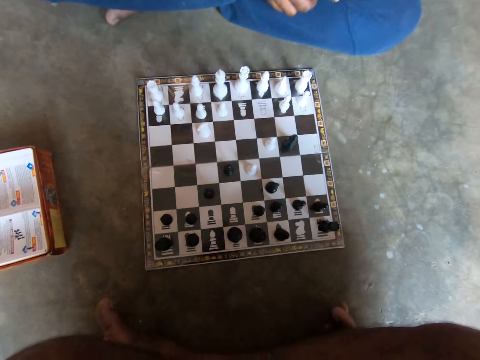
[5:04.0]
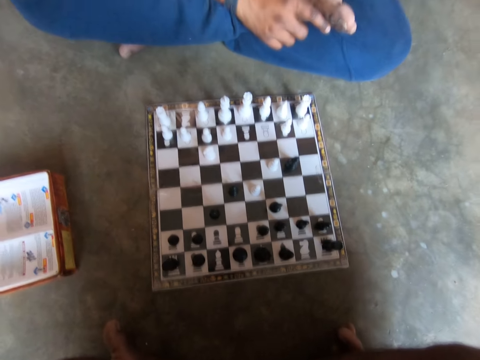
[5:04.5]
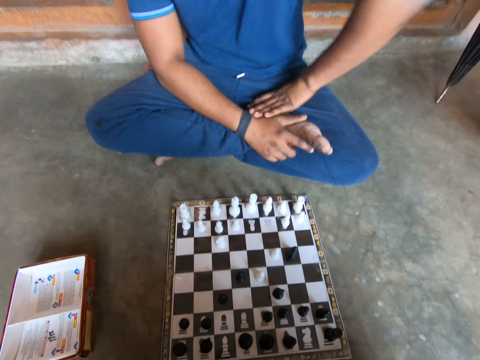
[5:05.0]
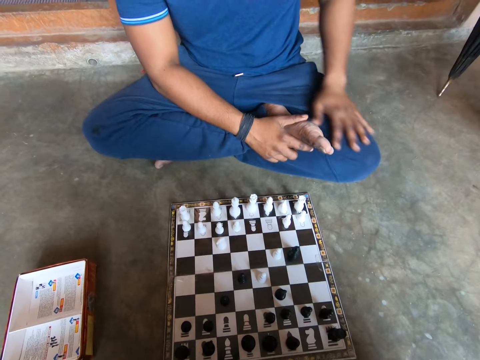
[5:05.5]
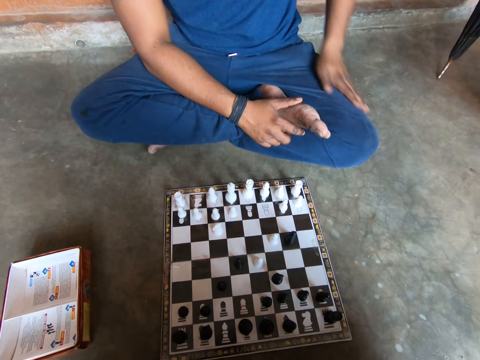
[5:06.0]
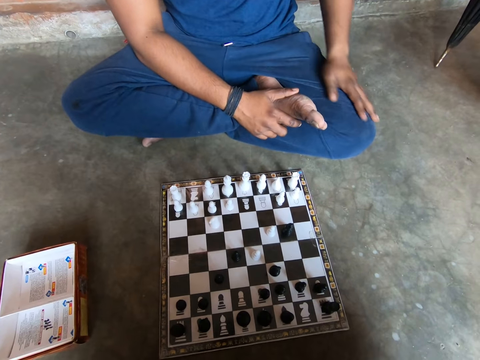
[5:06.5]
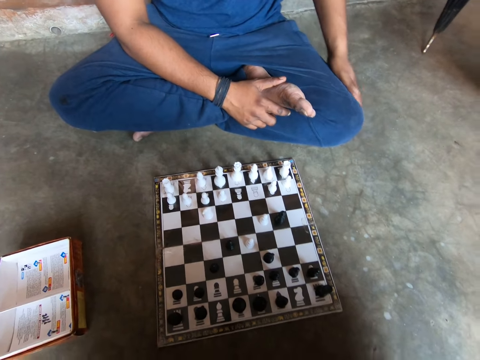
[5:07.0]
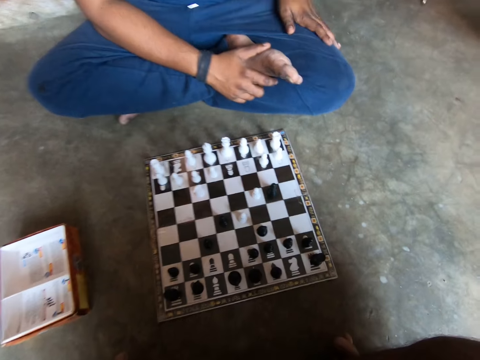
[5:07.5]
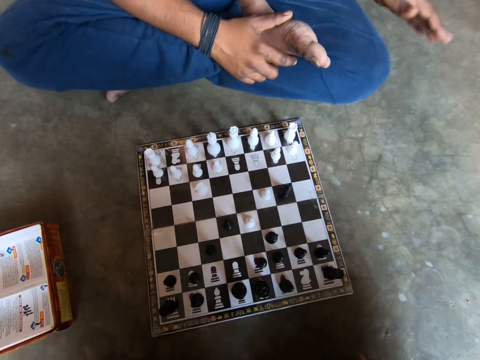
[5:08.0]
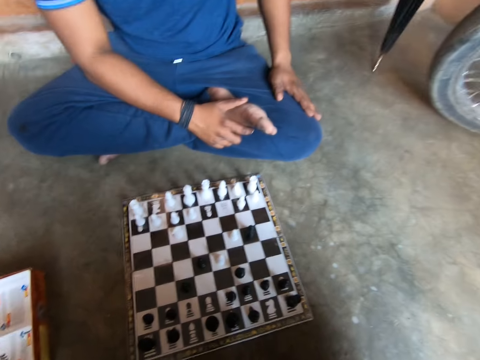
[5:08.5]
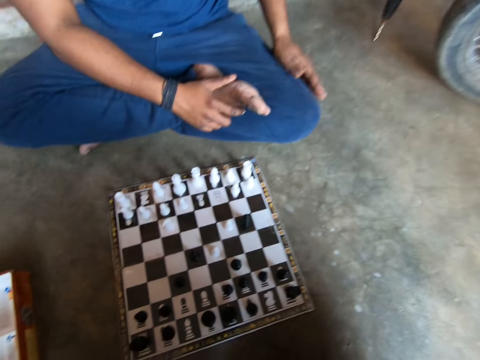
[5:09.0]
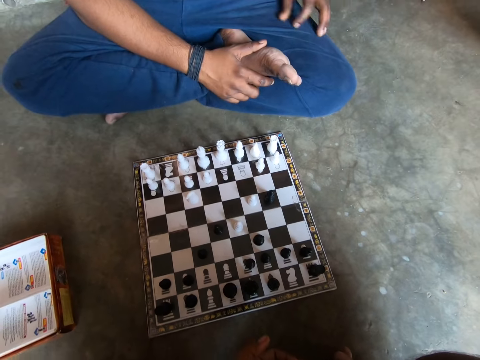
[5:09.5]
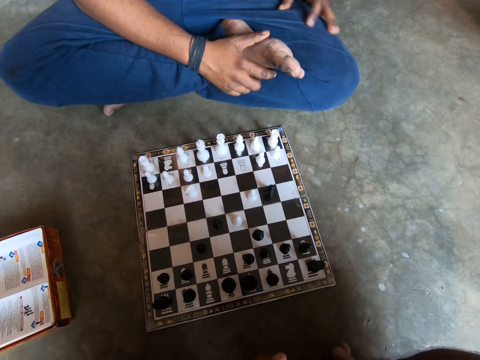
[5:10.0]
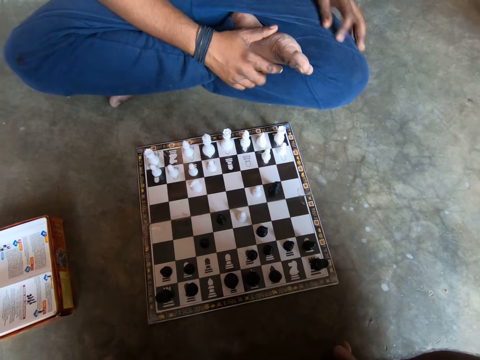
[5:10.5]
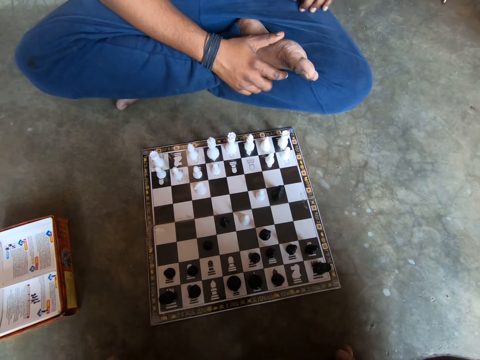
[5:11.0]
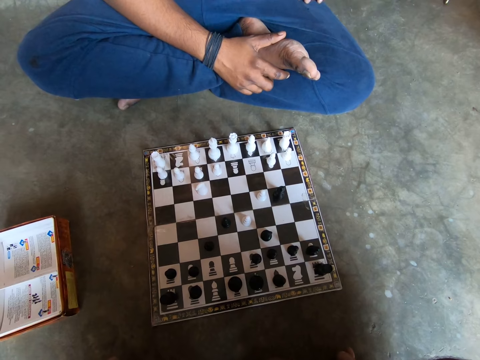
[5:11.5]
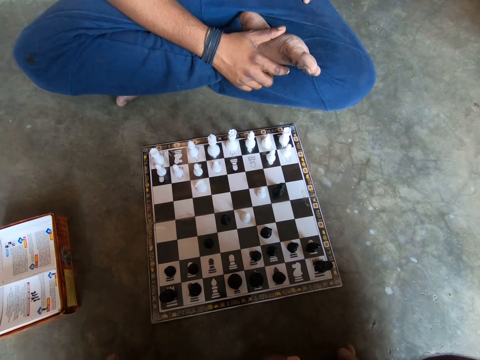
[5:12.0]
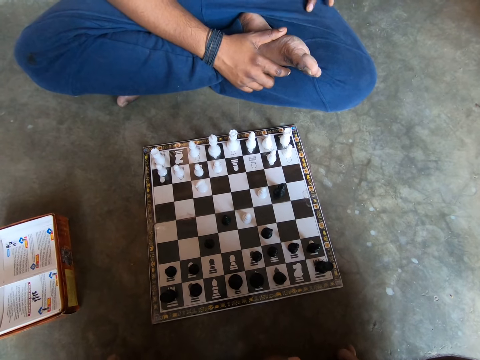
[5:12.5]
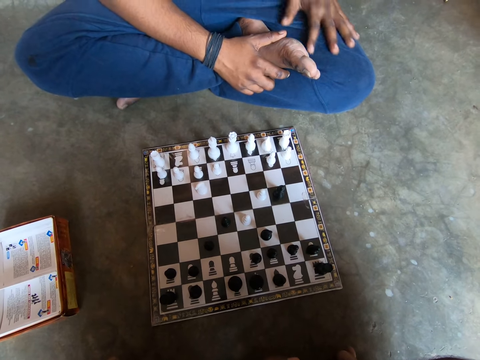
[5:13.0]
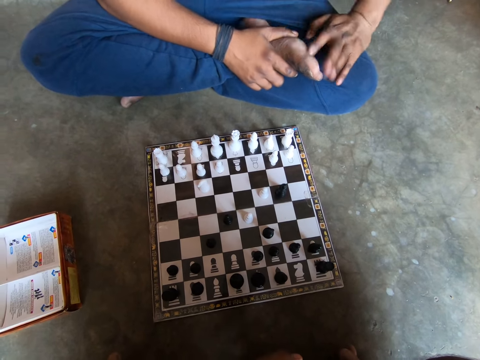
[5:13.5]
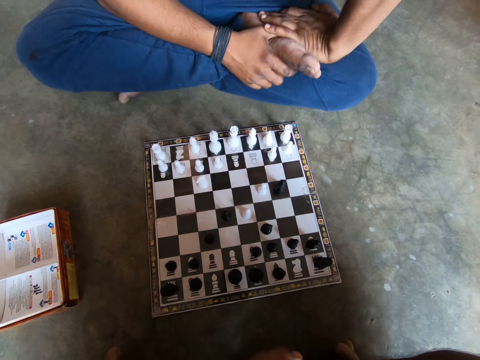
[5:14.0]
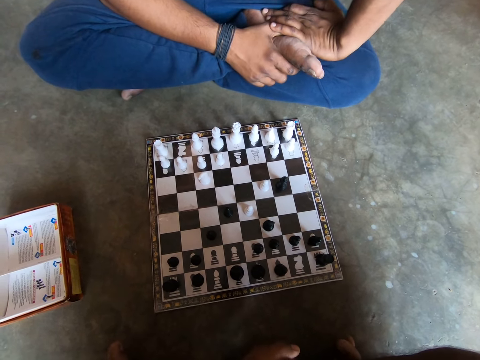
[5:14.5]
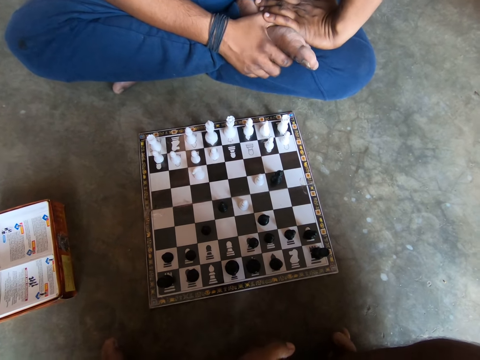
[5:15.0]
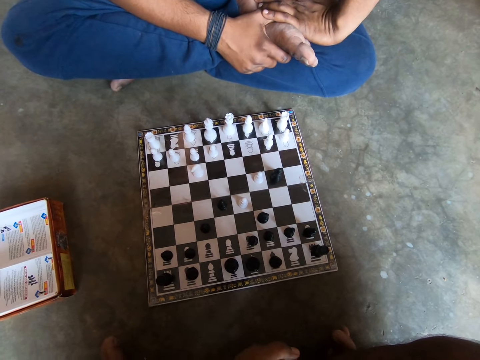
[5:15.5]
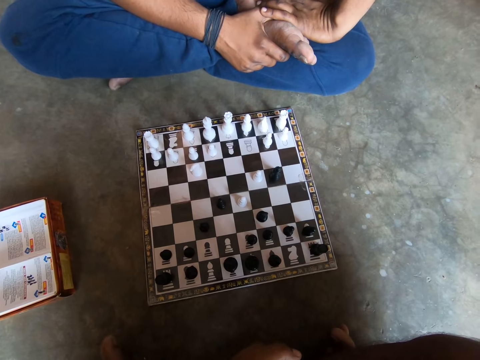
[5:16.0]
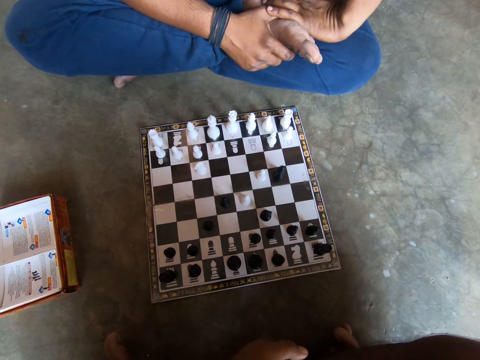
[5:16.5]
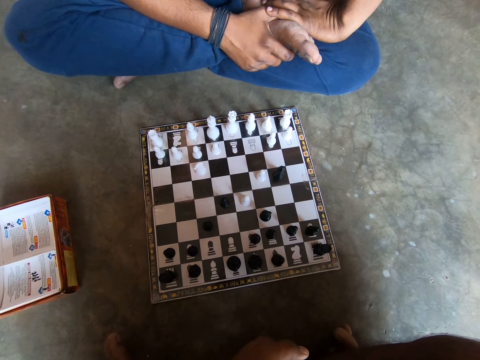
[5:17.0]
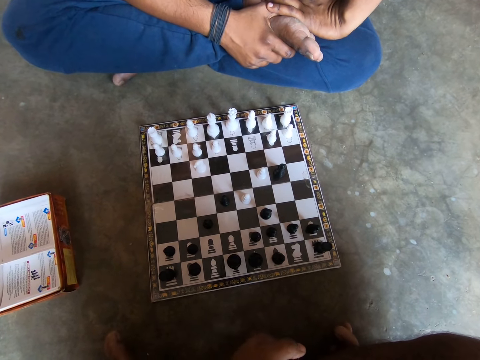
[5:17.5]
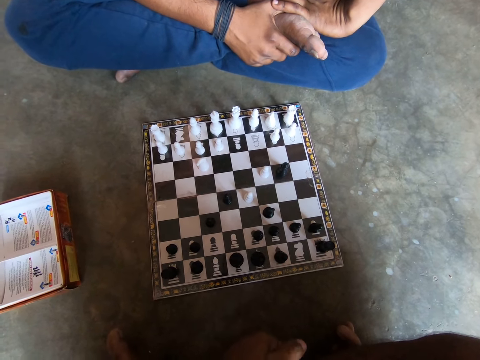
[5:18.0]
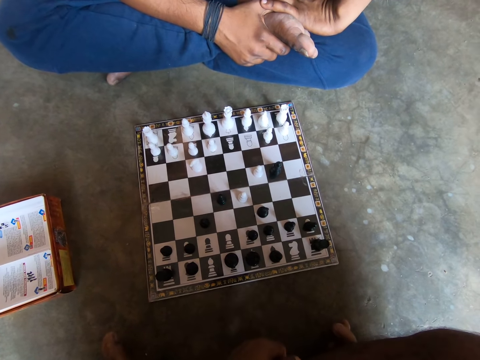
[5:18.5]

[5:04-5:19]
A man moves his left hand on his leg and touches his knees. The man holds his legs.

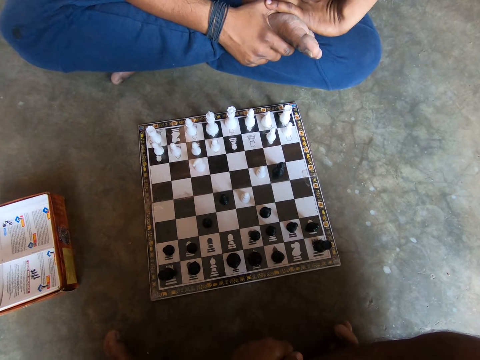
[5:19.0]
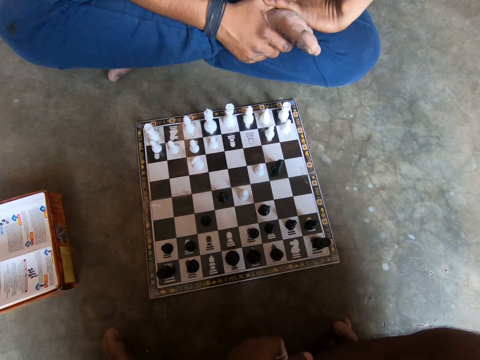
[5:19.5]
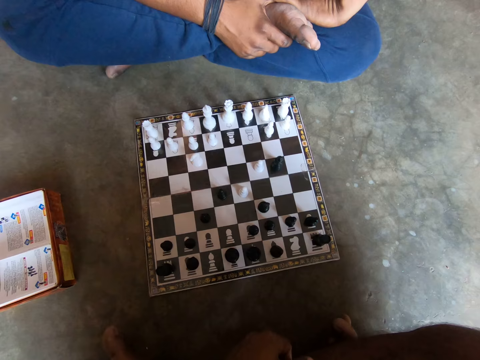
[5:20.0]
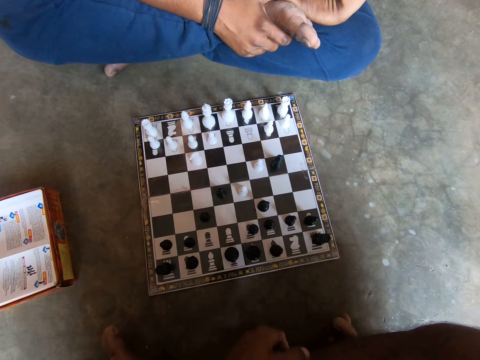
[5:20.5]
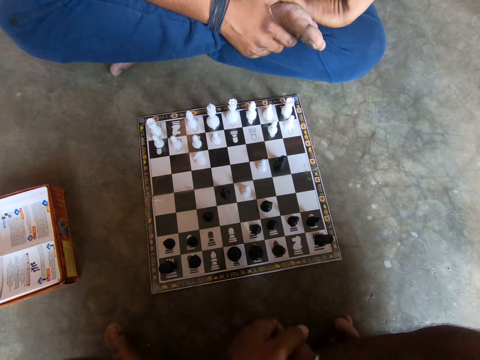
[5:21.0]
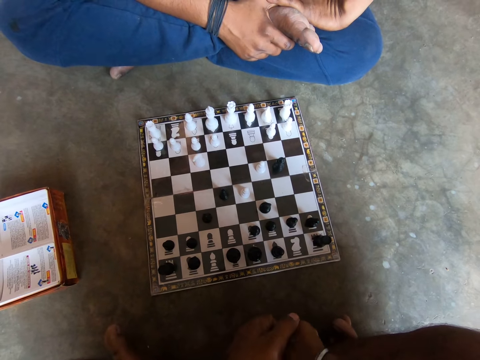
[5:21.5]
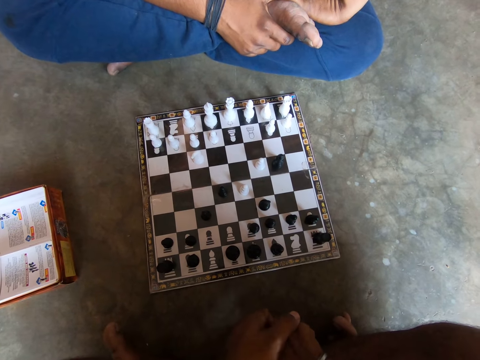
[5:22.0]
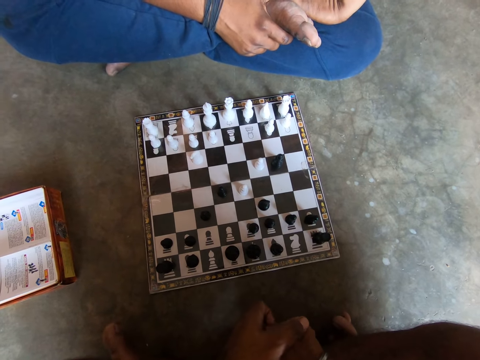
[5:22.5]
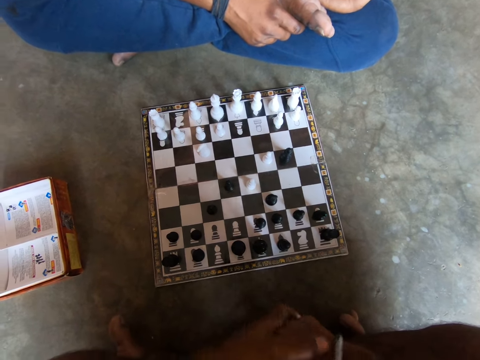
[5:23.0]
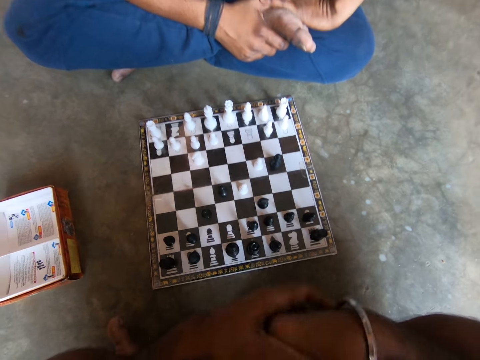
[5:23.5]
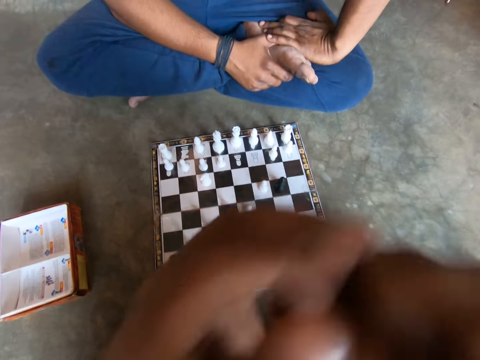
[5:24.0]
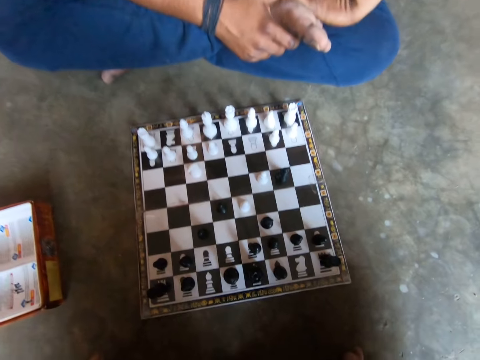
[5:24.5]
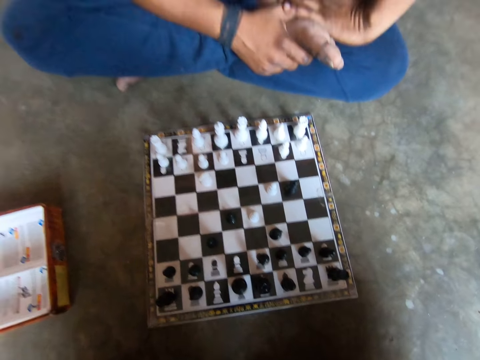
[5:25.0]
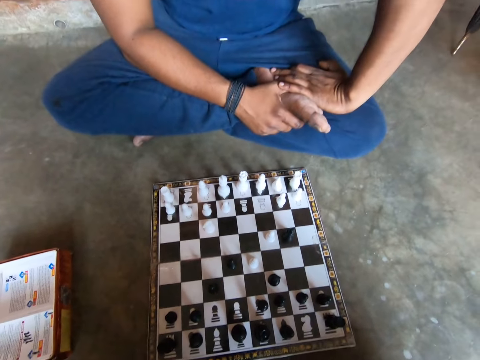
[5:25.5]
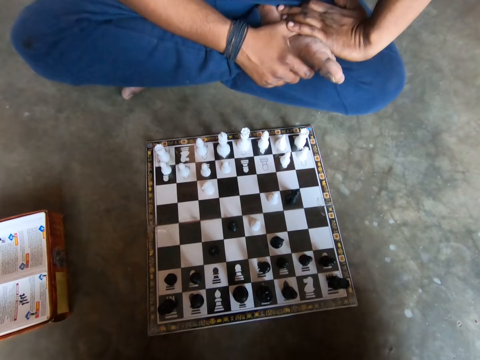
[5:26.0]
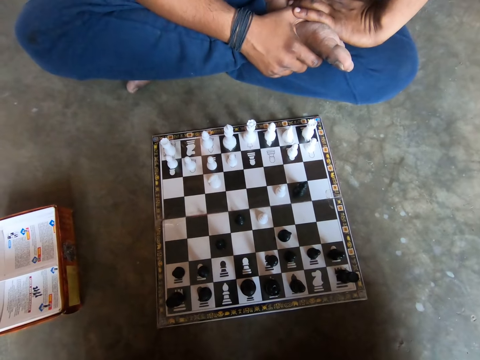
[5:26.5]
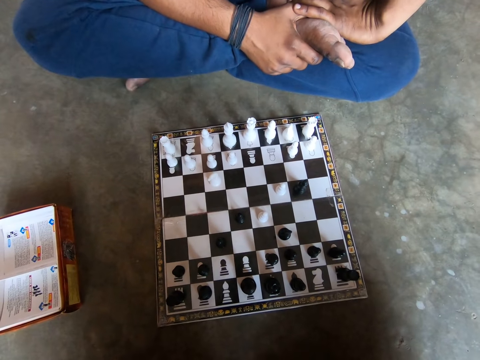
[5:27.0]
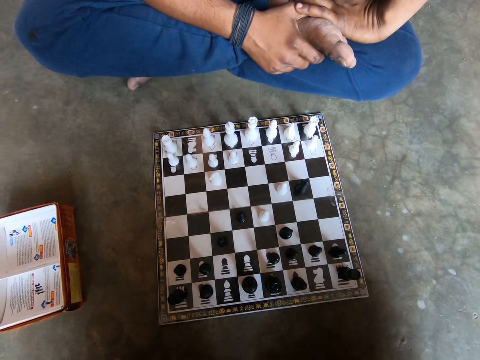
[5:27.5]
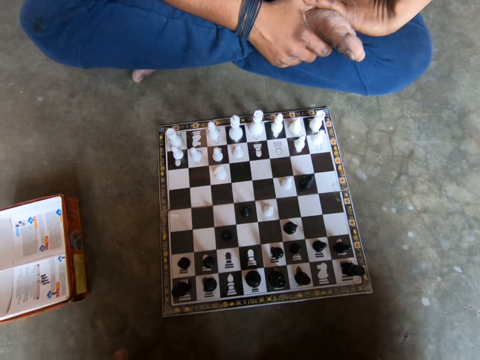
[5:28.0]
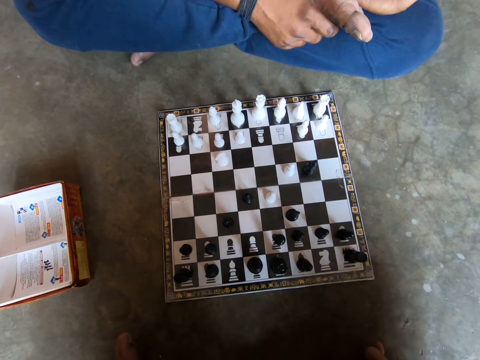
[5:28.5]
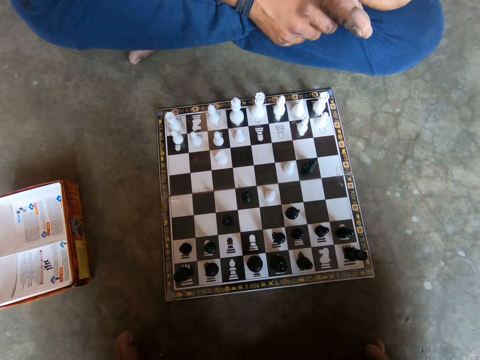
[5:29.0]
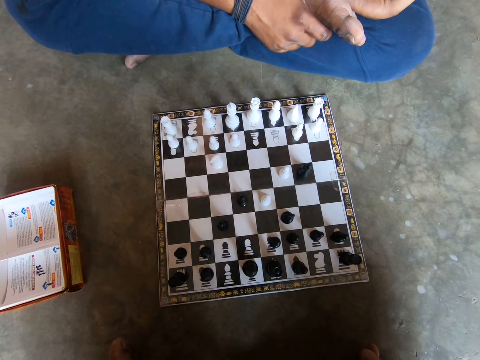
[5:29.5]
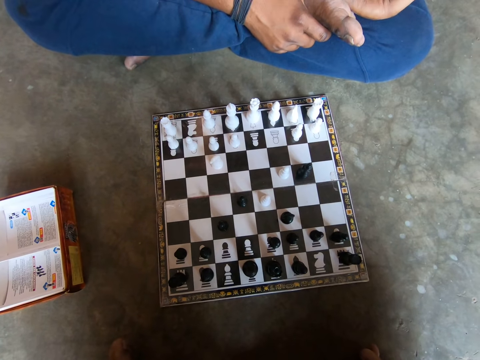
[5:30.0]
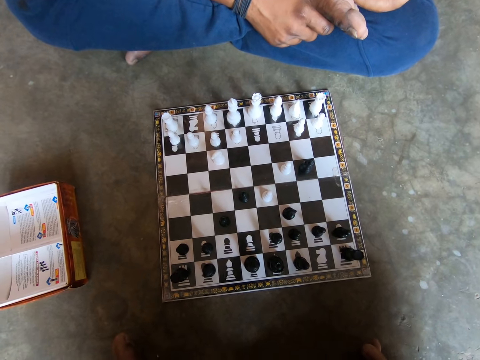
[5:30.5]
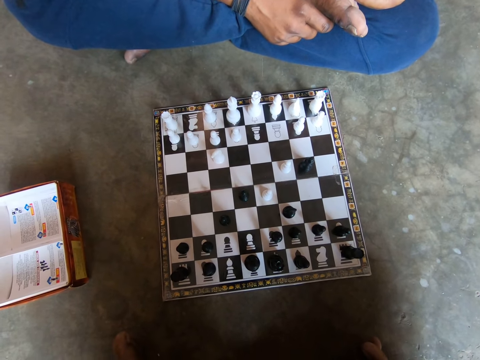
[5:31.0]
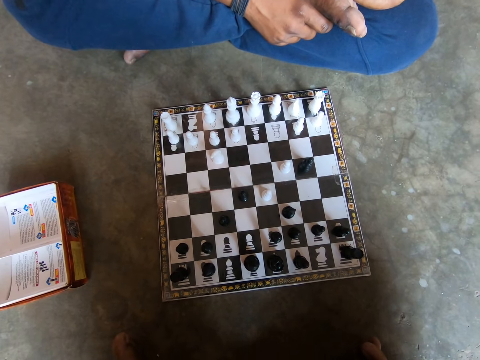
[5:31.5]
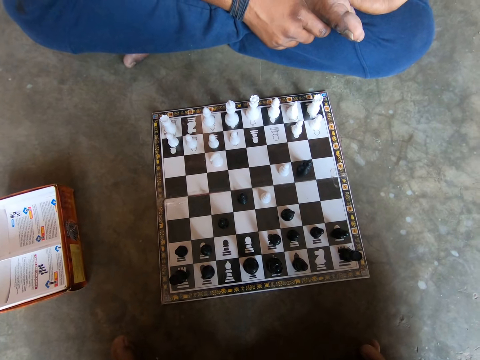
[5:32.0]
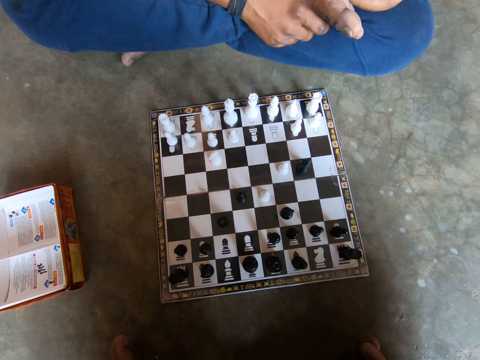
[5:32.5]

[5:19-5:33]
The camera wearer lifts his hands. He looks at the chessboard.
